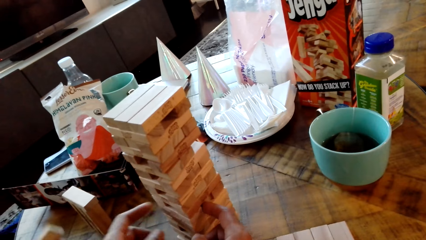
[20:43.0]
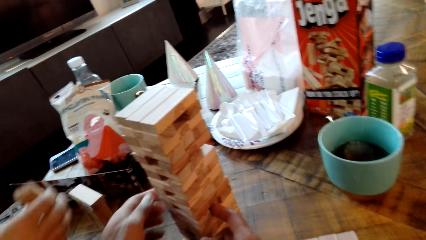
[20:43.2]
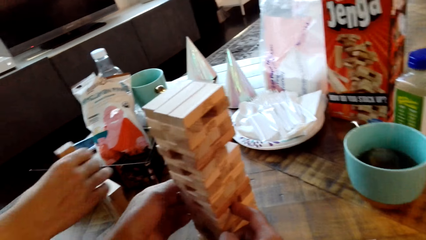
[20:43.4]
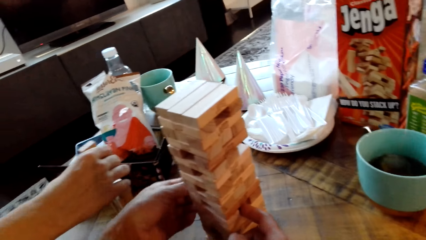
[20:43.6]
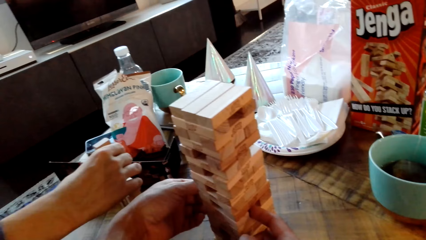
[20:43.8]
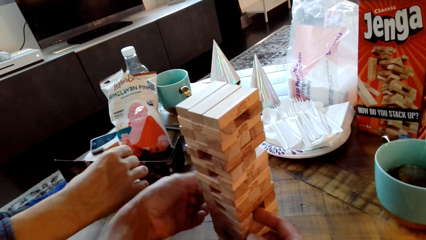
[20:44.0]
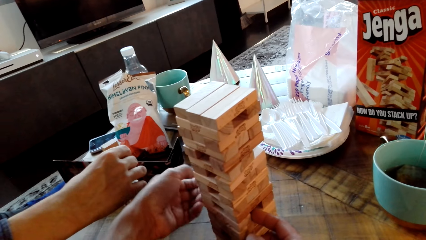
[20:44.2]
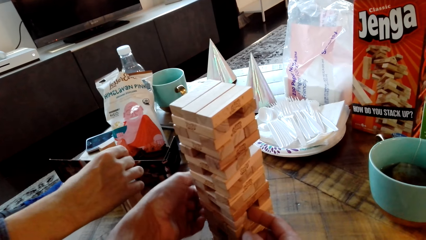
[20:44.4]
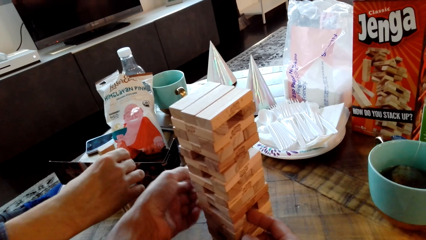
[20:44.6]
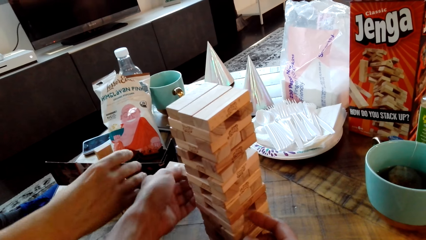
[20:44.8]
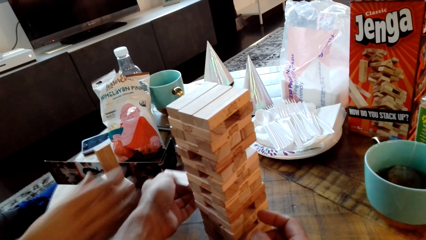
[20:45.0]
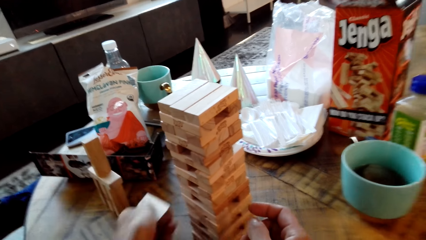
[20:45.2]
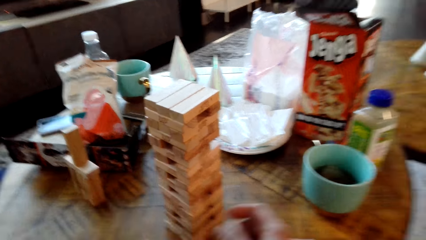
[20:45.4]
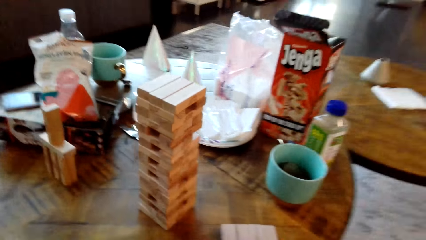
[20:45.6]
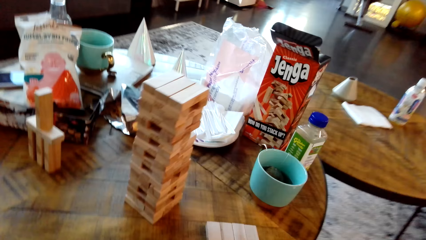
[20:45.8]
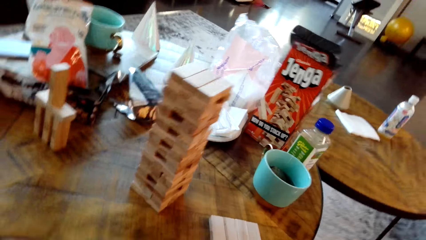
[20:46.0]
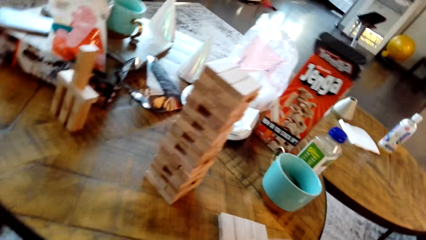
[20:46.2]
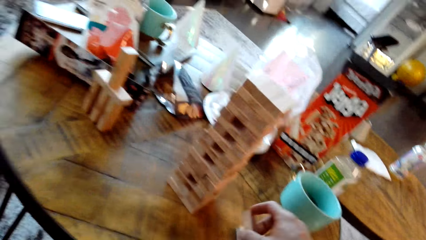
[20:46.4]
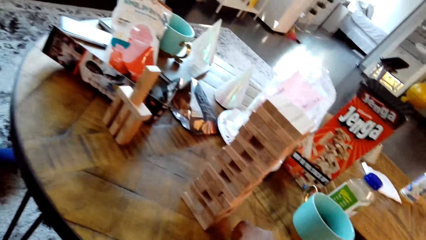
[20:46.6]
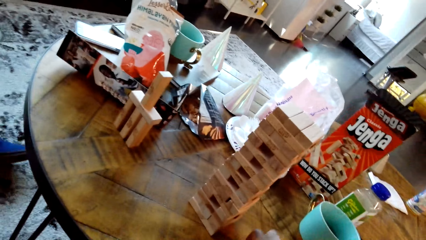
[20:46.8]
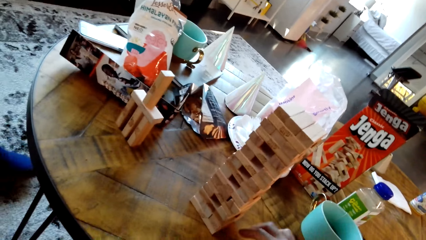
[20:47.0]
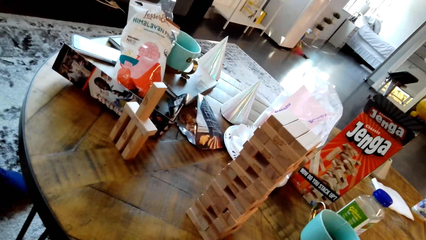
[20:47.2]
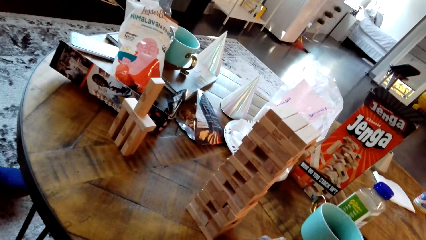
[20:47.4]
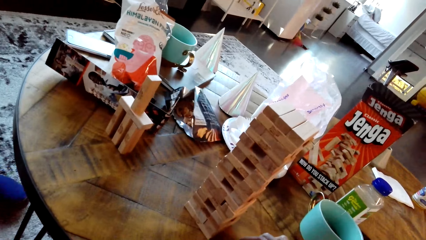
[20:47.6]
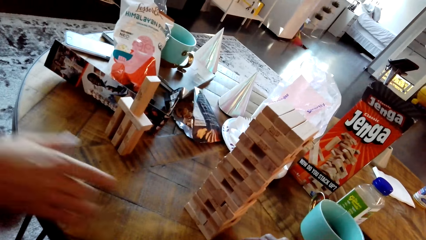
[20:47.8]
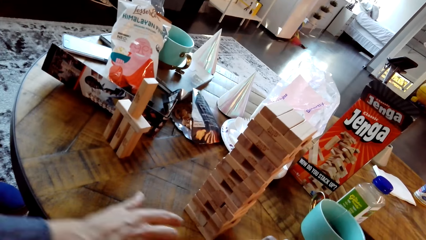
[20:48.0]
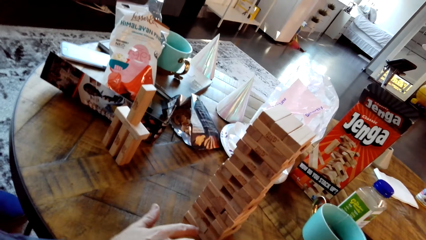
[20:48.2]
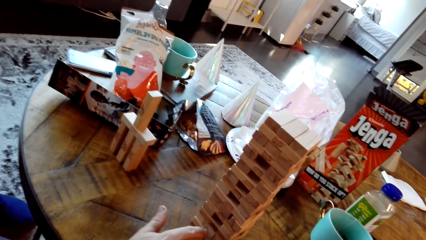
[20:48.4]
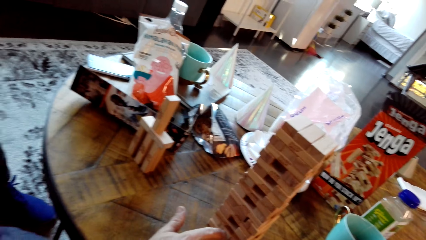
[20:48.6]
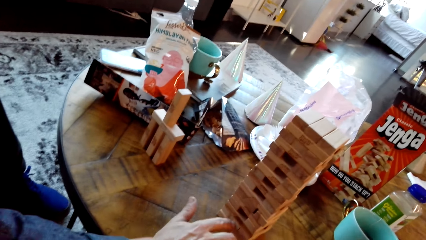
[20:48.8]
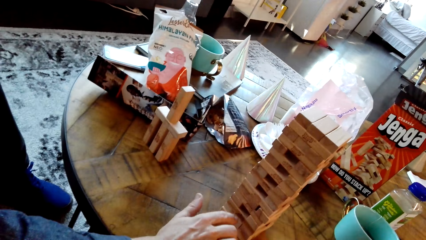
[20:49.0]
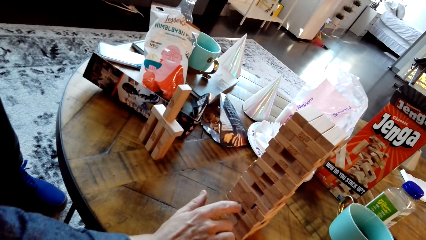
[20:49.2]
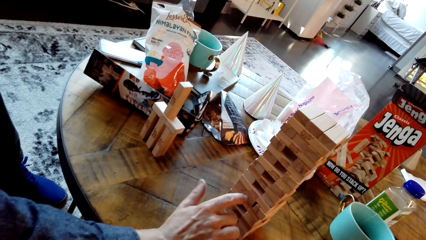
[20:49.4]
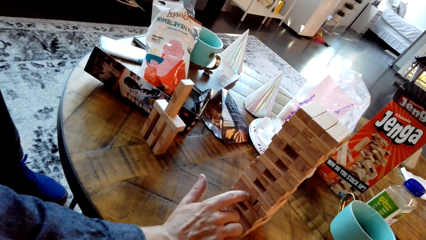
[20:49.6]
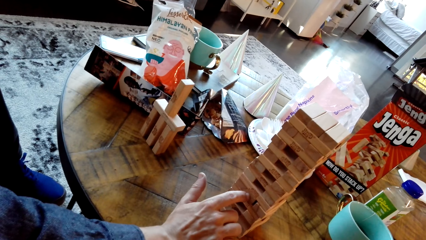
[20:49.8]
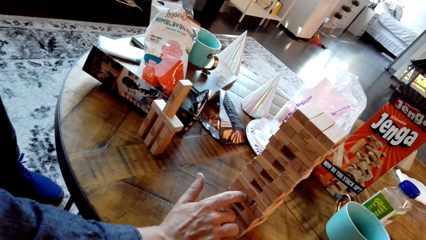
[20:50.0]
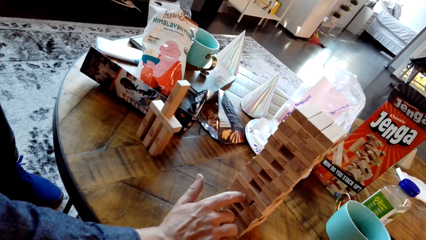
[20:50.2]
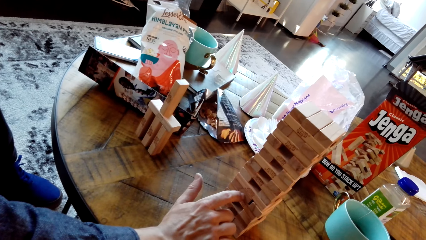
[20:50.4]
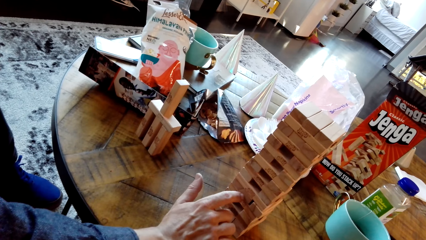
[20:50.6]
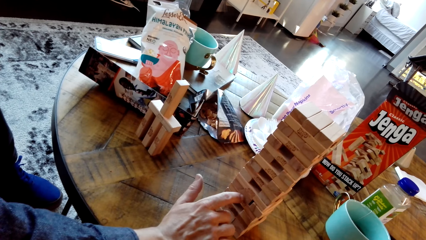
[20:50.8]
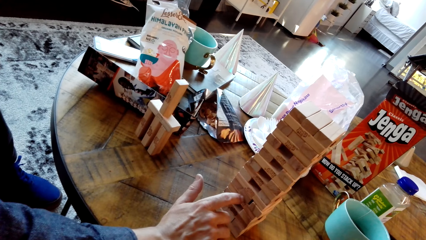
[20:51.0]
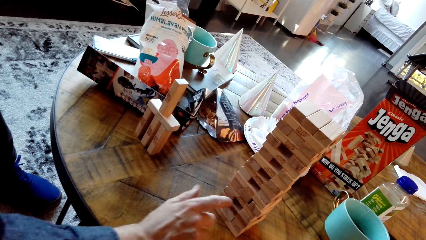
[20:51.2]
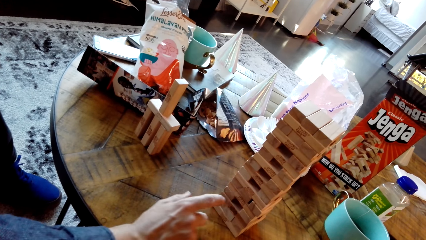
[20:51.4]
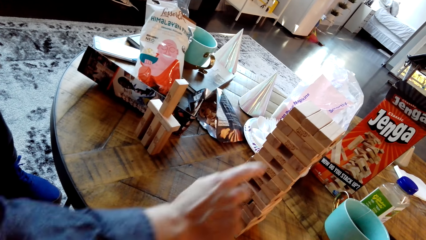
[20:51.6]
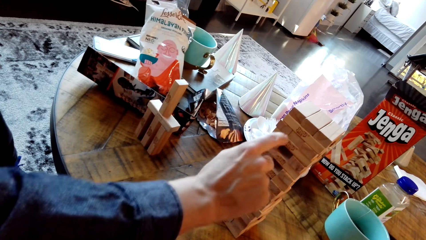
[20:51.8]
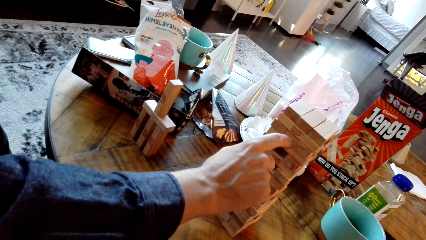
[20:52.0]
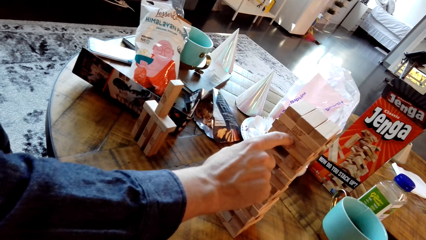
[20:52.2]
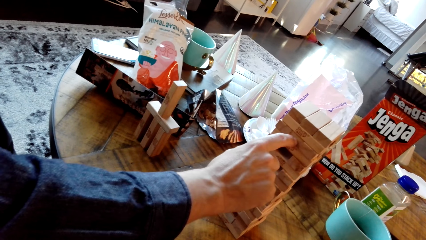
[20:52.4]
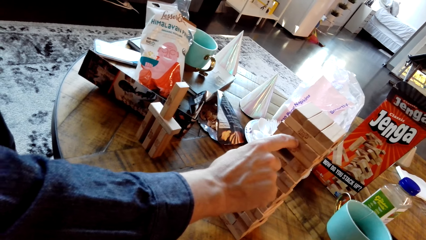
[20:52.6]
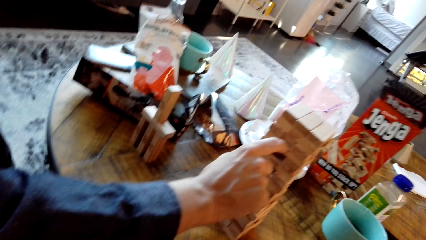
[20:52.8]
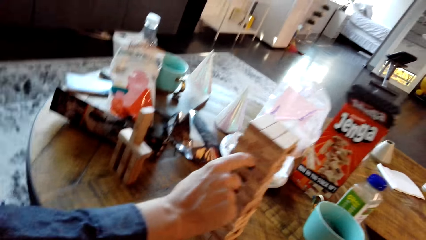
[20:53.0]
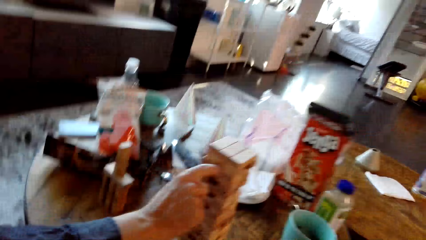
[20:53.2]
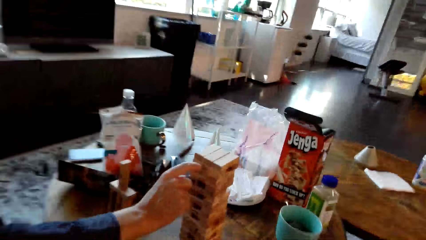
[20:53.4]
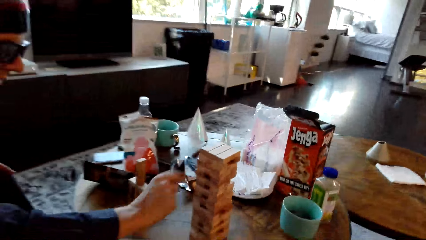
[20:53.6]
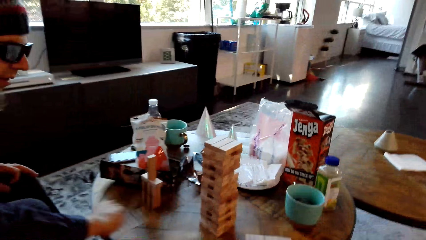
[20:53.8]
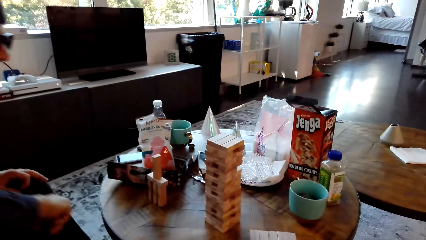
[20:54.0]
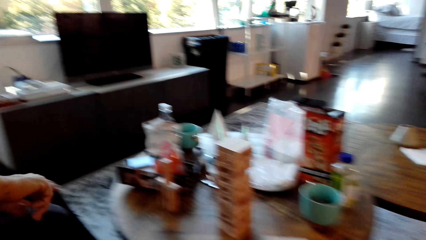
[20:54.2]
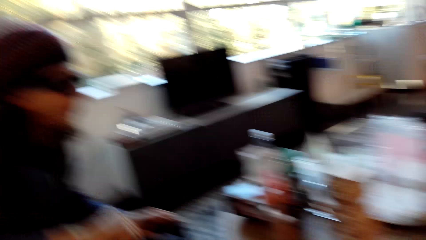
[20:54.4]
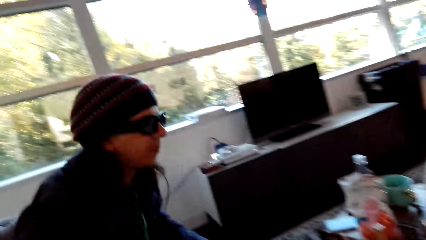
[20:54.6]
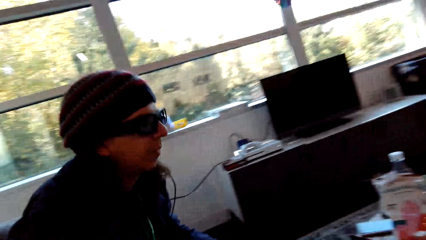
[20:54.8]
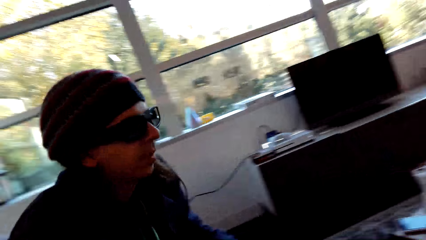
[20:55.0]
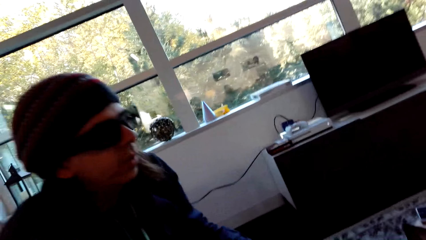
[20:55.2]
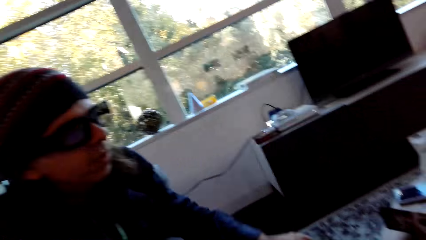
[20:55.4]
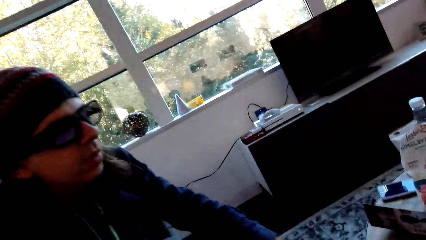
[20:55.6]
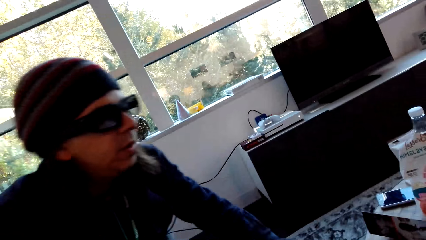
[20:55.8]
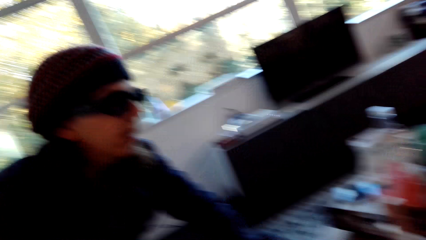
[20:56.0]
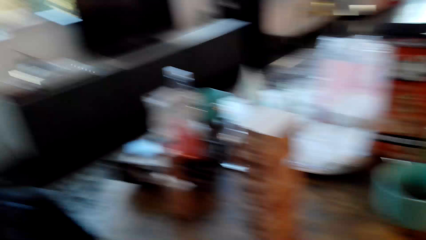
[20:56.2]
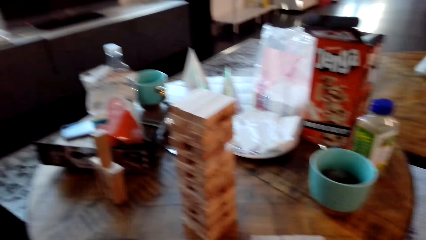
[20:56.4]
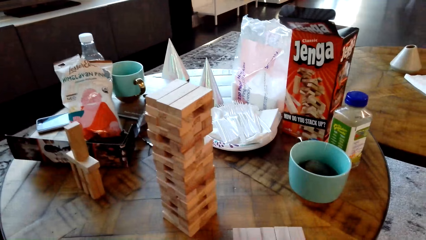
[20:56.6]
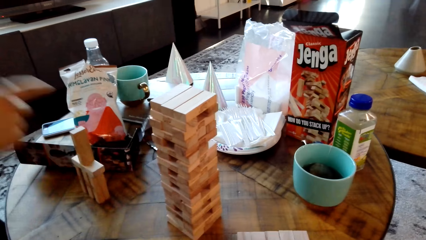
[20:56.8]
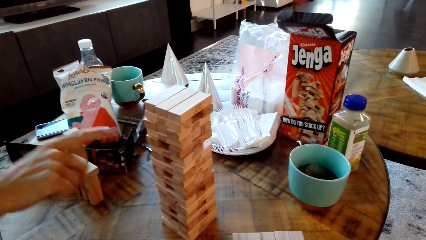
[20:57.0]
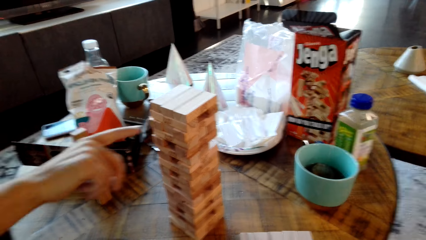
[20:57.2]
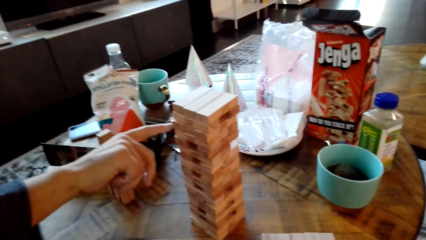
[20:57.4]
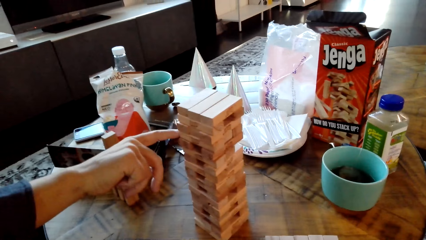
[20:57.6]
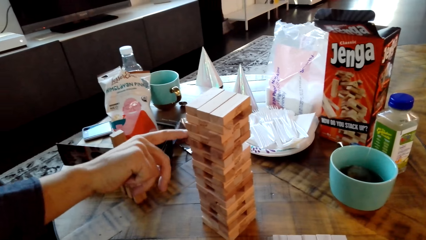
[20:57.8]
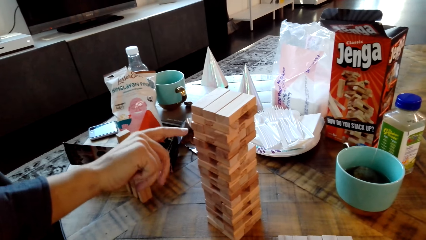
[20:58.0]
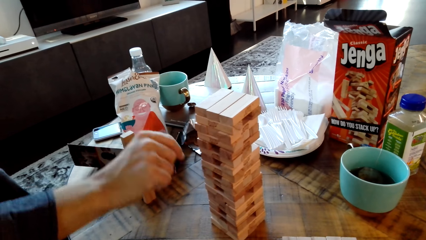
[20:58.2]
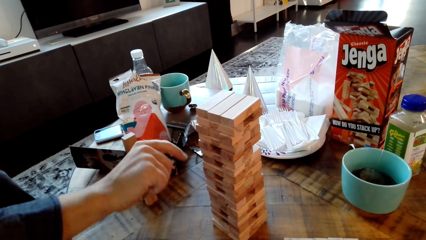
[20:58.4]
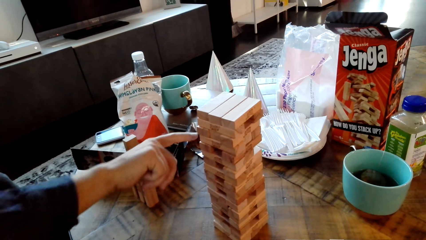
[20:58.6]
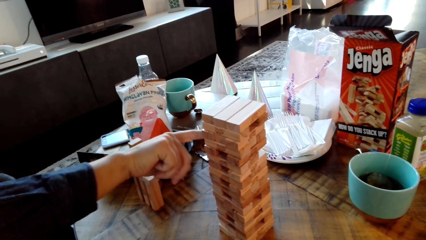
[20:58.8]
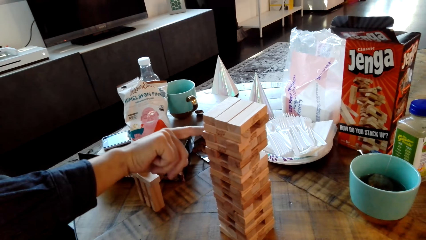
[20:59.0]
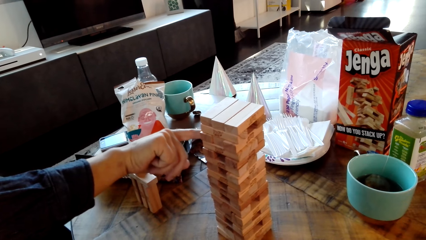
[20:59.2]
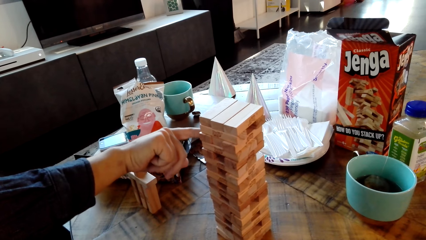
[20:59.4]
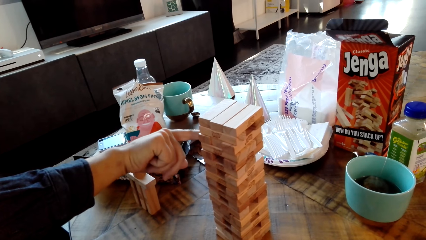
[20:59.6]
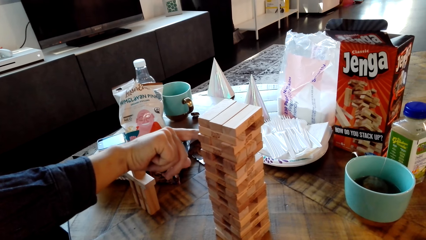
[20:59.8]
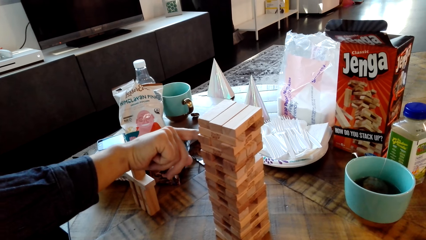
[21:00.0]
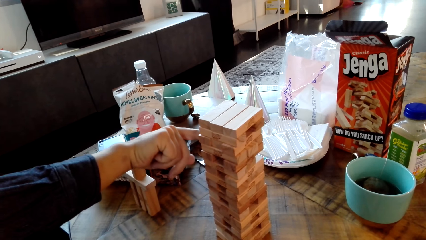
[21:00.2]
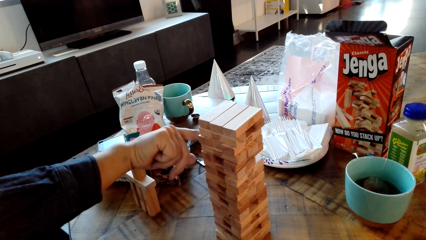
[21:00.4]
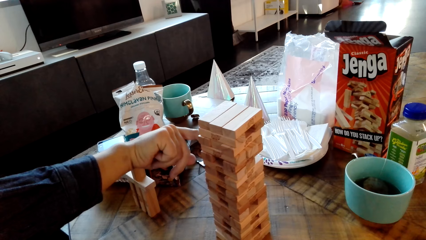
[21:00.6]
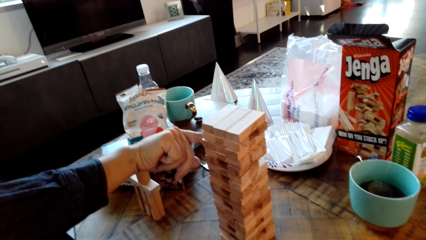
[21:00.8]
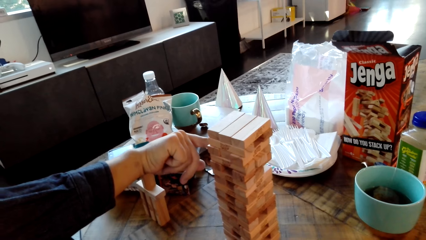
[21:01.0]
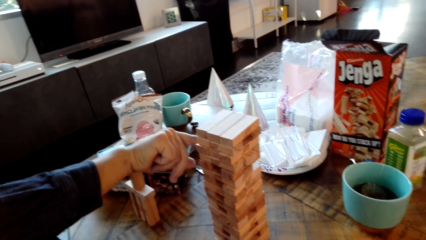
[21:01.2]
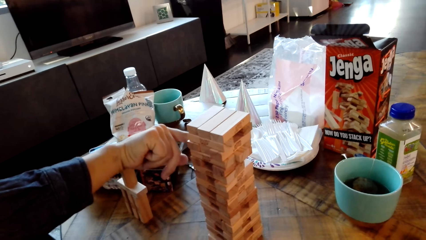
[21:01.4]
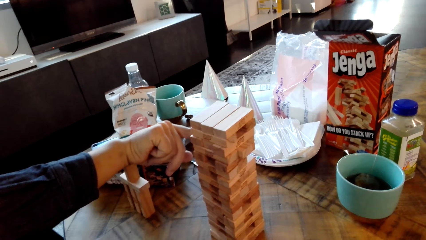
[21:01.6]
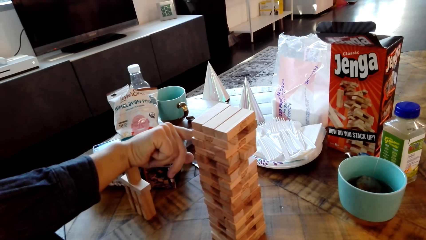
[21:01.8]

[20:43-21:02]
The camera wearer pushes a wood. A man pushes a wood.
